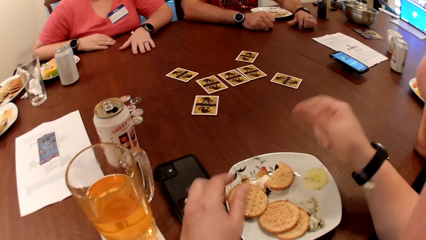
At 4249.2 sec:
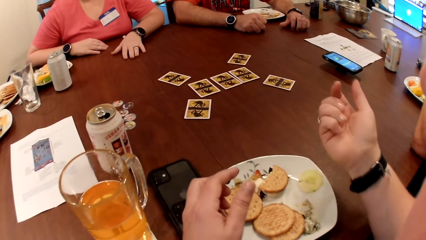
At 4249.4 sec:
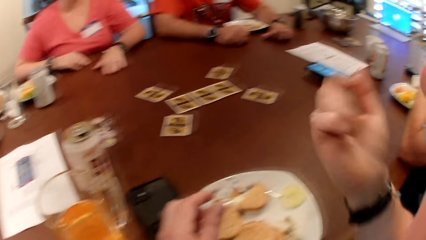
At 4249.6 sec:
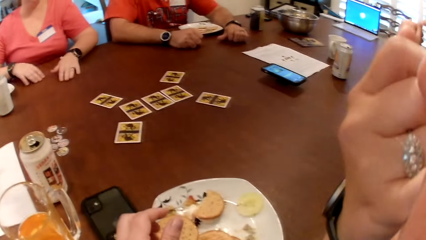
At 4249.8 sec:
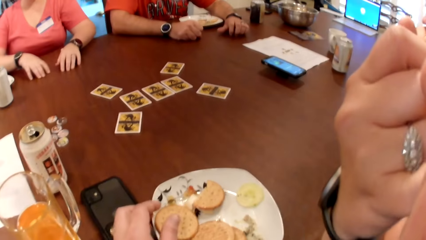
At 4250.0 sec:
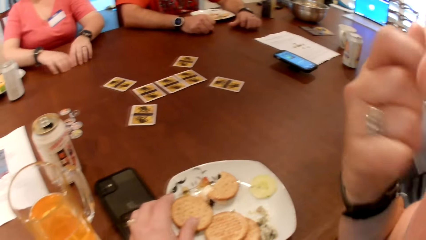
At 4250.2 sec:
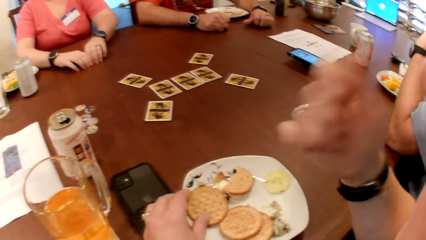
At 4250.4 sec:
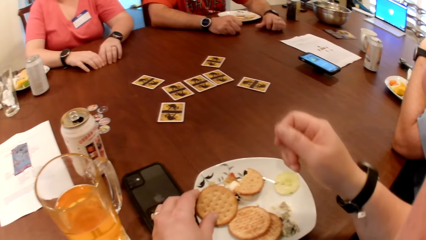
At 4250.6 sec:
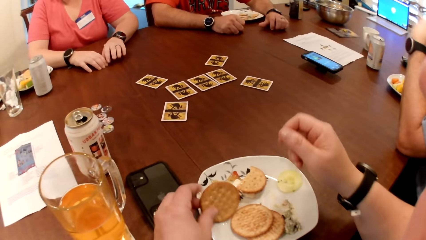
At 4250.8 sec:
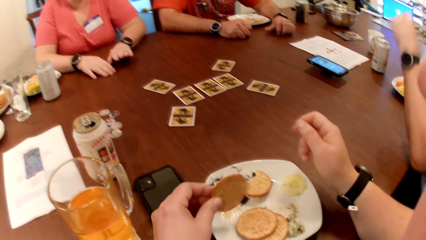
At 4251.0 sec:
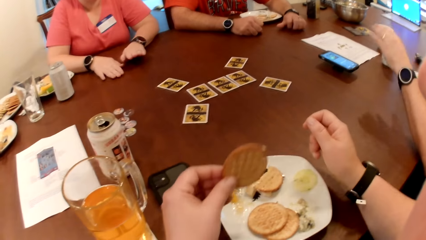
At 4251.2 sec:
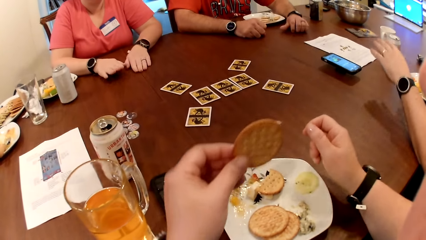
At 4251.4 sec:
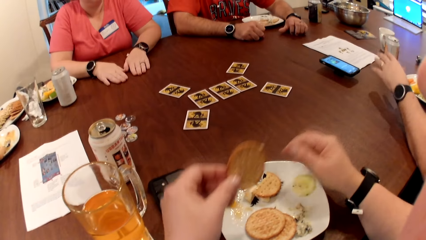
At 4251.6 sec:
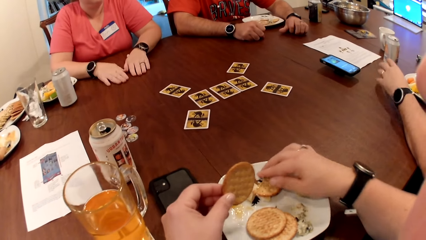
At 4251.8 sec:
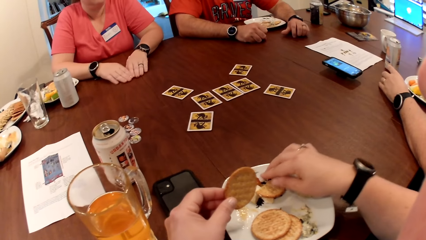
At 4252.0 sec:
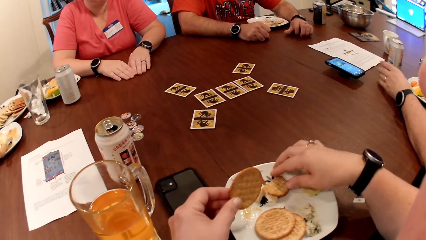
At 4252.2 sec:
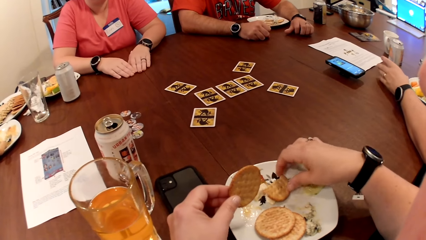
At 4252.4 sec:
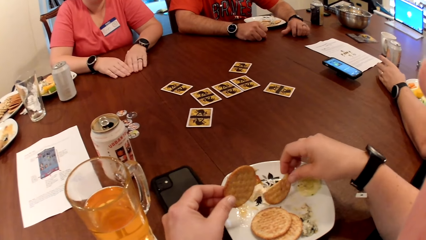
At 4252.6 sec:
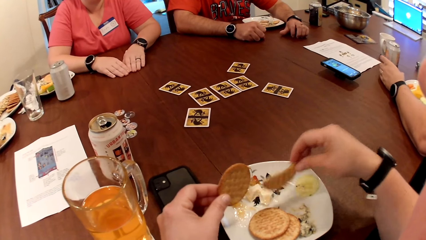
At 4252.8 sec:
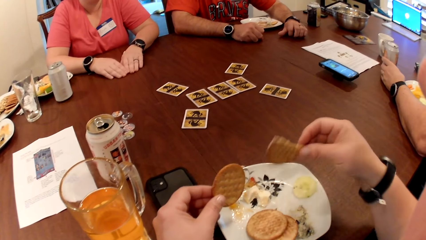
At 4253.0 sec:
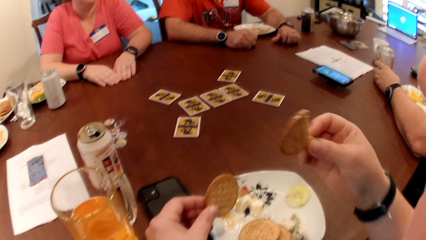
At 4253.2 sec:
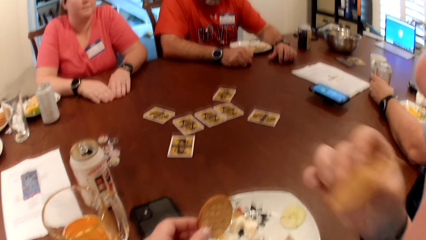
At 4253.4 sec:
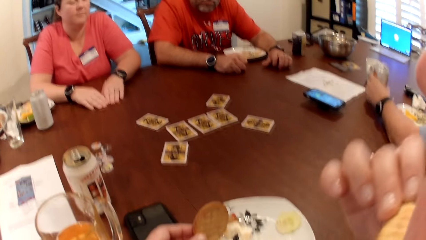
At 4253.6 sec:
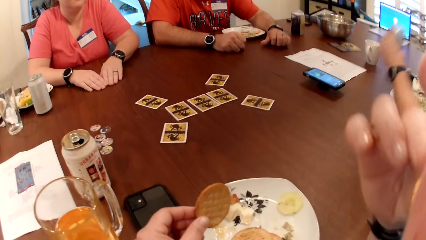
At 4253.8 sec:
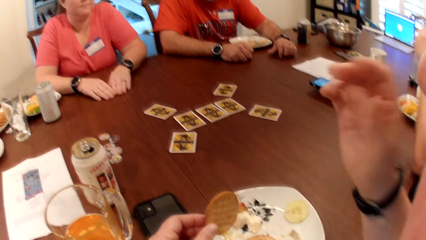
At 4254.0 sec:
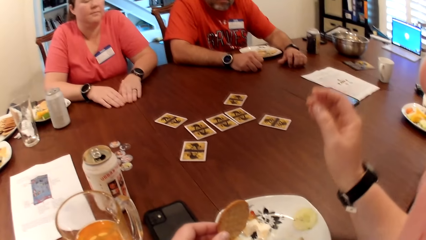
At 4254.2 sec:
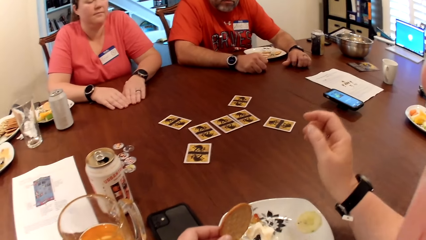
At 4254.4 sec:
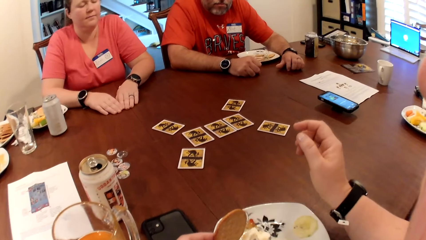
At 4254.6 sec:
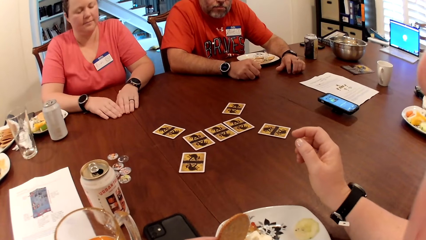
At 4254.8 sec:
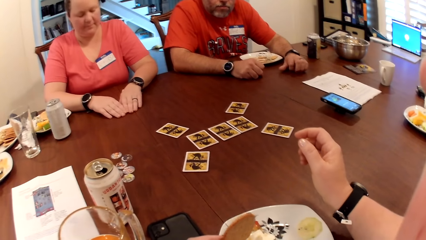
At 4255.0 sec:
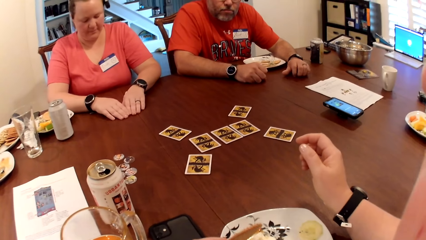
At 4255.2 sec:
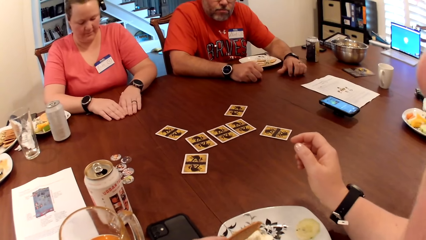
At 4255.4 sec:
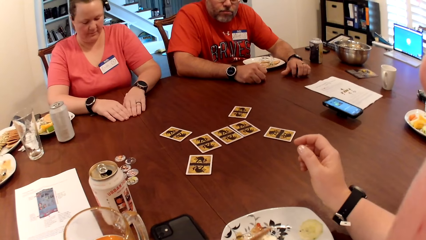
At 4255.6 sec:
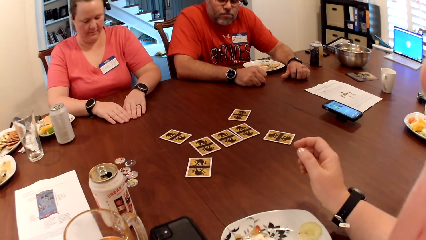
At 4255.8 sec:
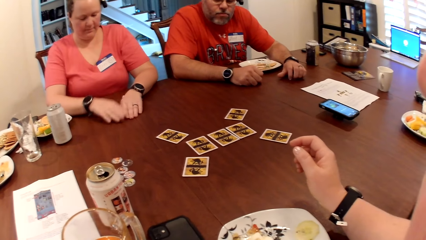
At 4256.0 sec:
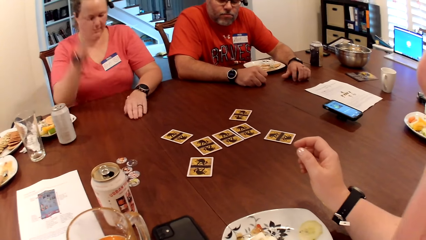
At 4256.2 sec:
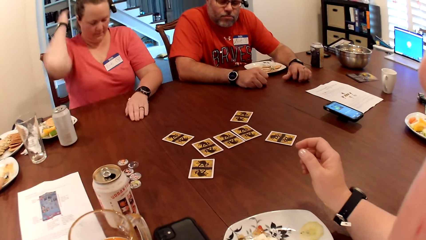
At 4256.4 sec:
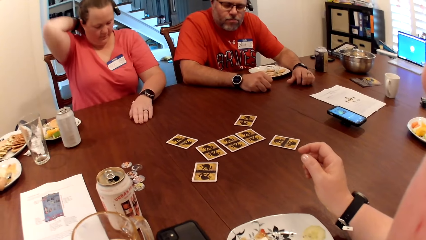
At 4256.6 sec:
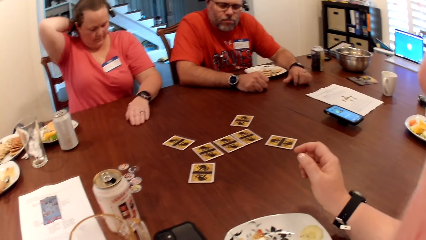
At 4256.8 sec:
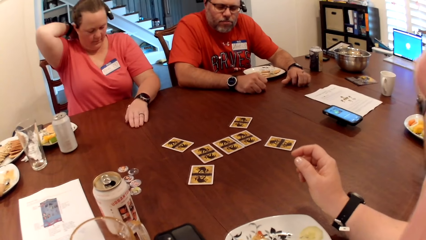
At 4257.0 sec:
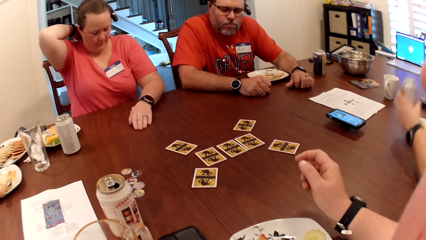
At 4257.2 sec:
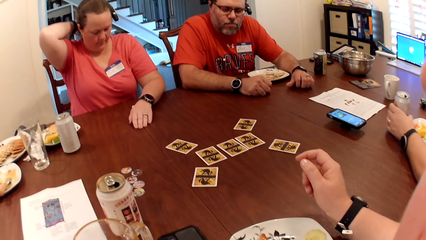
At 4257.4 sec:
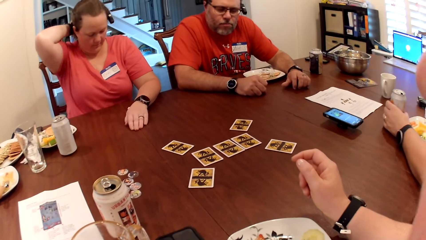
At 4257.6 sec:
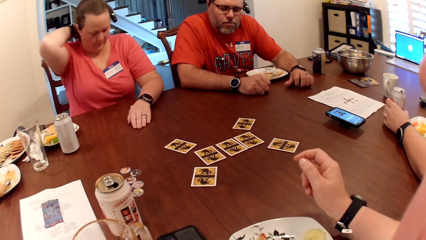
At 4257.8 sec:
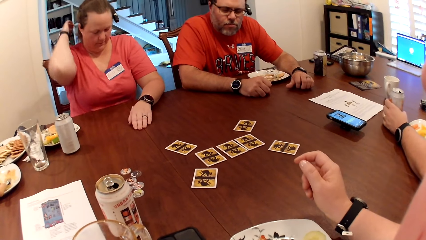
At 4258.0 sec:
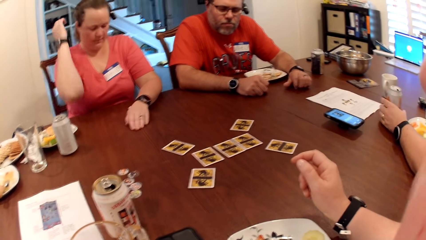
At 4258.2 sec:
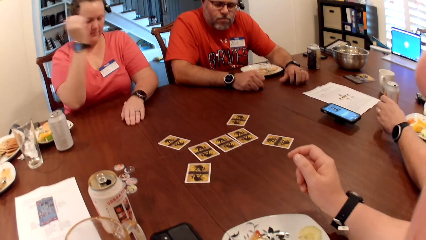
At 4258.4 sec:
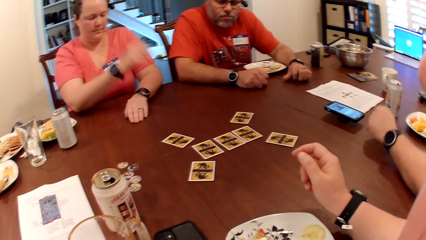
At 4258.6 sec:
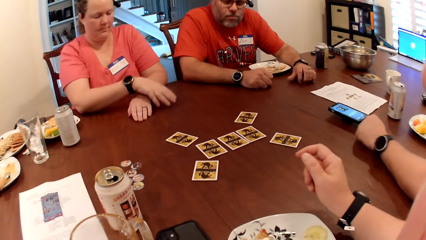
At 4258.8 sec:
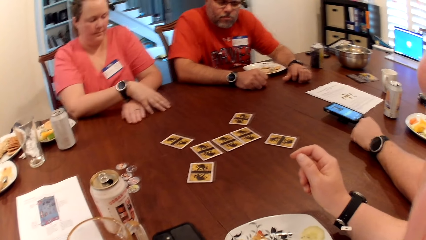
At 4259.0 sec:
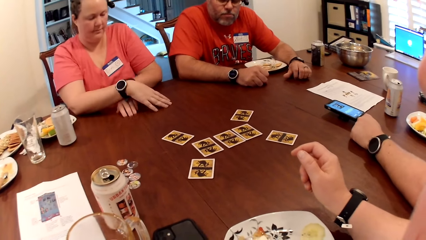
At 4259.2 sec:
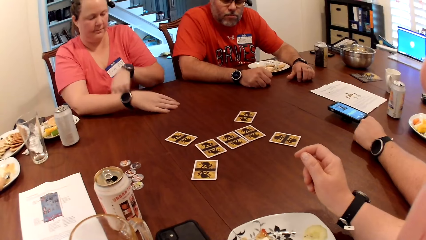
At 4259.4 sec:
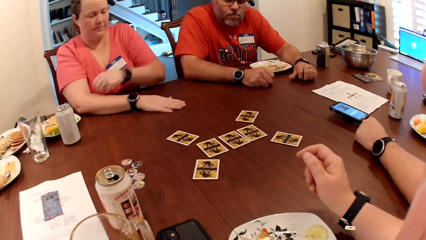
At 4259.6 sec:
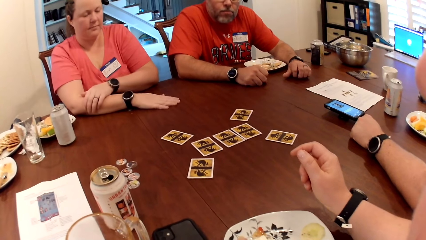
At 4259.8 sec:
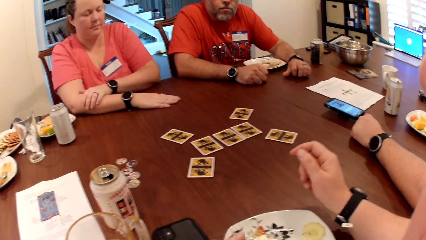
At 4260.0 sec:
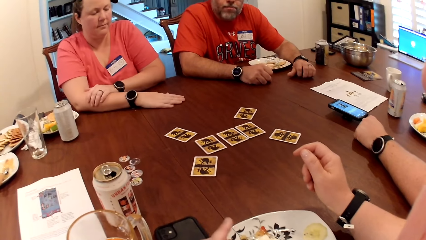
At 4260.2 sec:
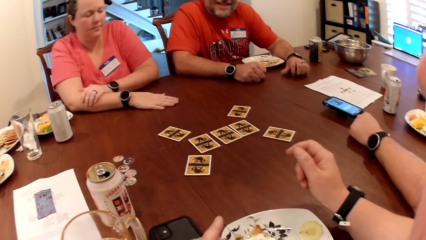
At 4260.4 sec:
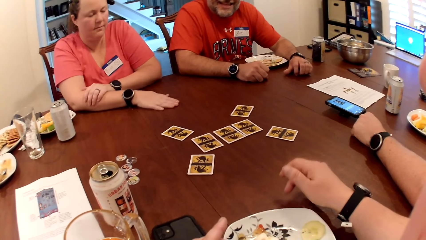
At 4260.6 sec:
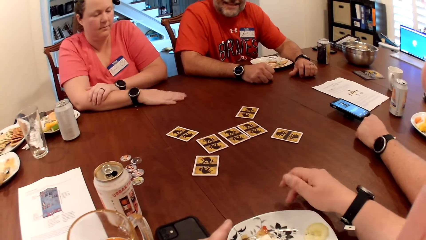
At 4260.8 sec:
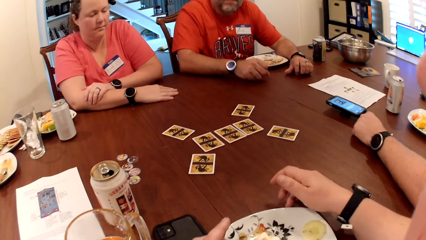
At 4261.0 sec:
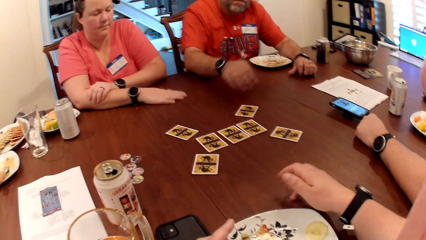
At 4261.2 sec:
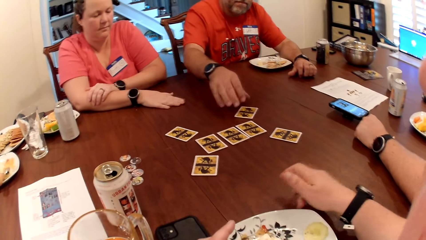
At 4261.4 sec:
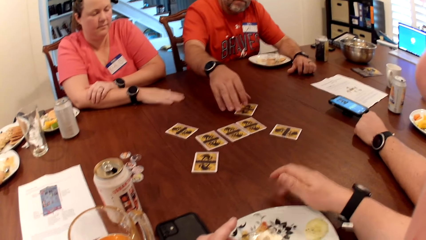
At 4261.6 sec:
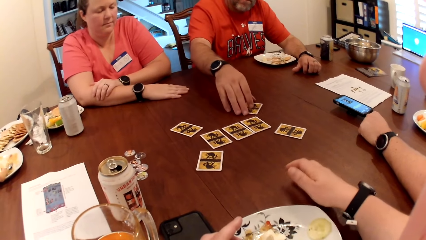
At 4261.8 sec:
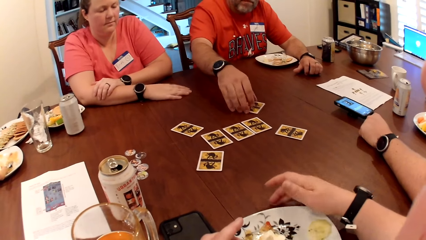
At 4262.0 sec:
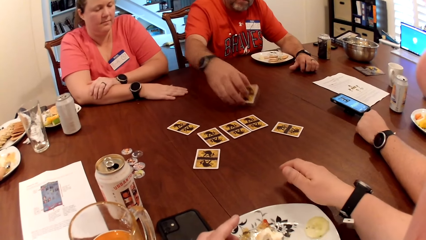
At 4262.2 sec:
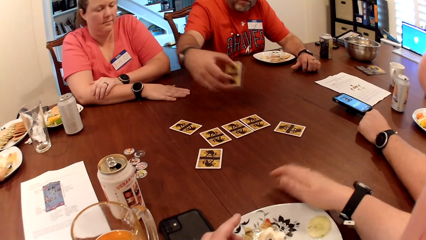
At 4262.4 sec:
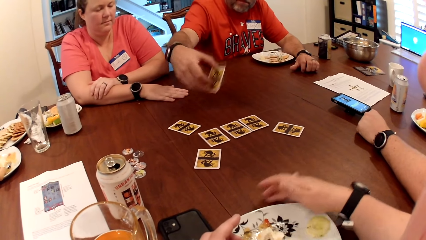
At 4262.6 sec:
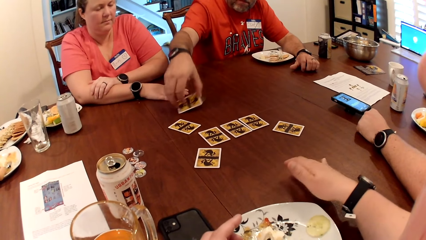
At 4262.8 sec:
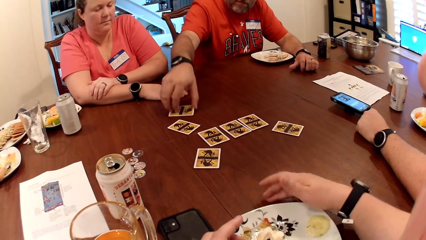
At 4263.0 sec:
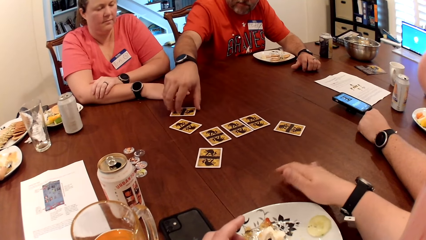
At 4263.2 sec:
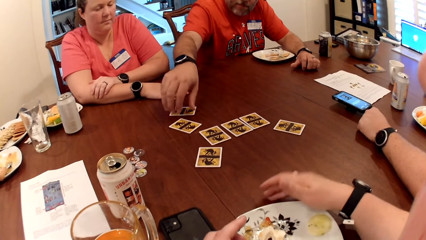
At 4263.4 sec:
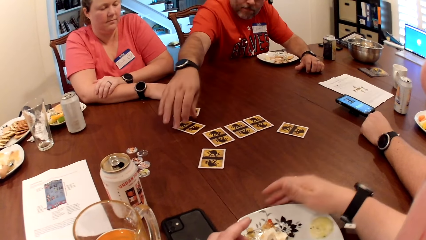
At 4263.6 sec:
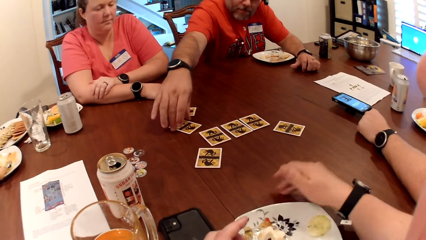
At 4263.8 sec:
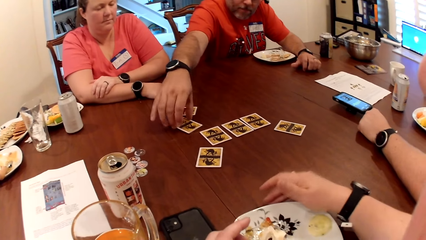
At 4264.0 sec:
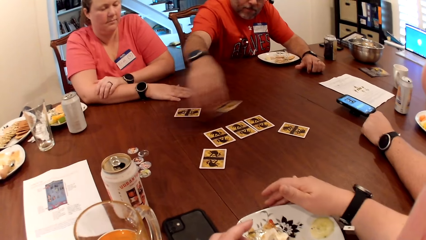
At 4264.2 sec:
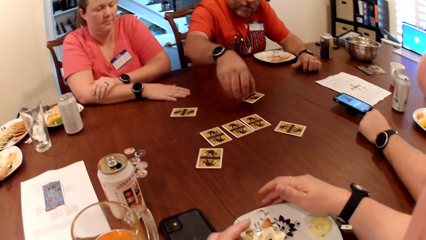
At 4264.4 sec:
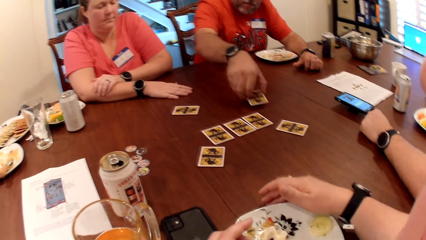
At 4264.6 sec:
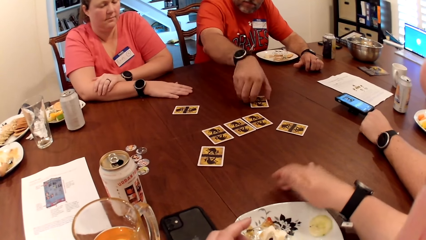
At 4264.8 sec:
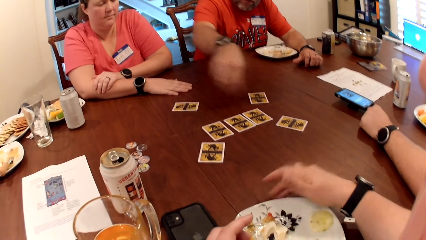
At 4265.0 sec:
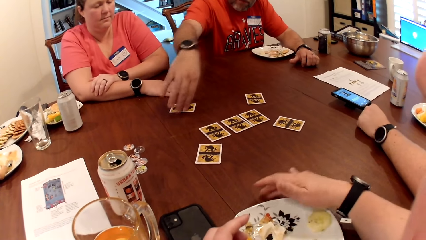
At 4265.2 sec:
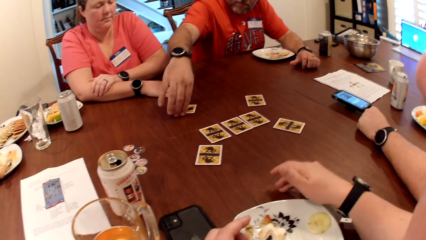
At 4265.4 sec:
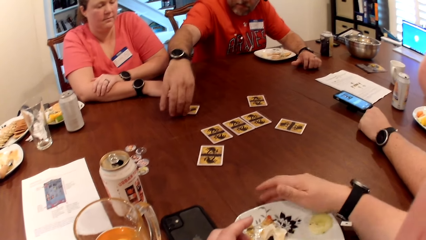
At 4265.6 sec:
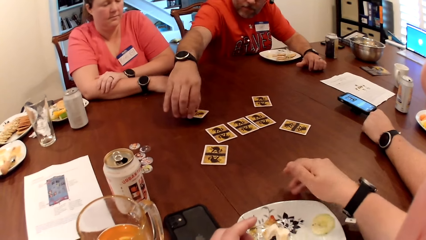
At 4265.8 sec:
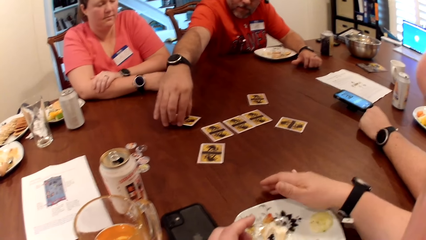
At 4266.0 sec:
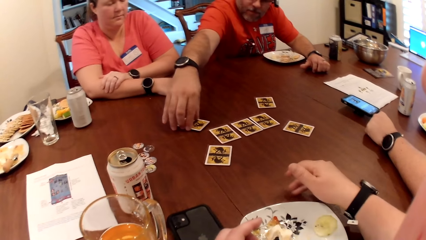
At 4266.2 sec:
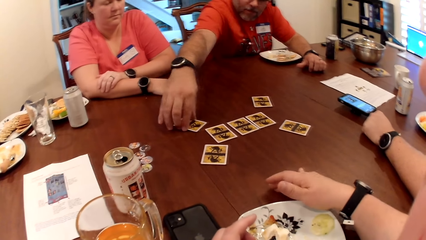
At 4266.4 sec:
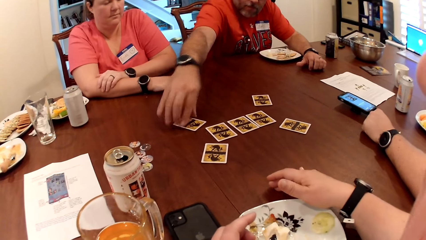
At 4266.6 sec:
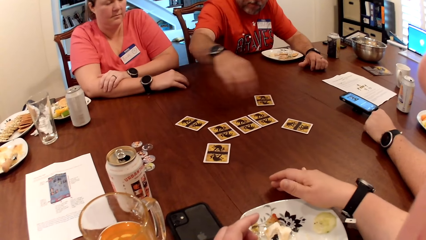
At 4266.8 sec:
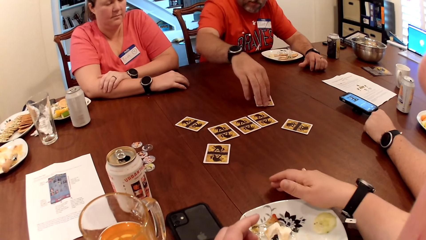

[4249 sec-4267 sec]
The camera wearer licks her right hand. She picks the cookie from the plate with her left hand. She picks the cookie from the plate with her right hand. She puts the biscuit in her right hand in her mouth. She eats the cookie in her right hand. A man picks a can bottle from the table with his left hand. Another man drops the can bottle on the table with his right hand and moves the can bottle on the table with his left hand. The first man picks the card from the table with his right hand and drops the card on the table with his right hand. The first man picks the card from the table with his right hand and drops the card on the table with his right hand. The first man moves the card on the table with his right hand. He moves the card again.
